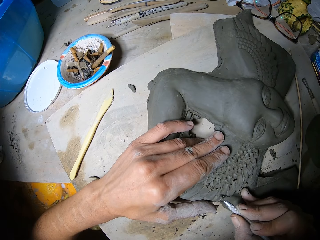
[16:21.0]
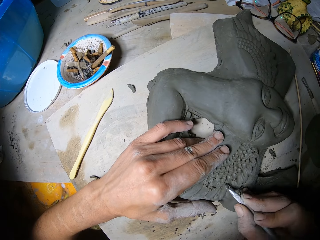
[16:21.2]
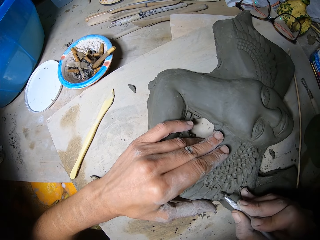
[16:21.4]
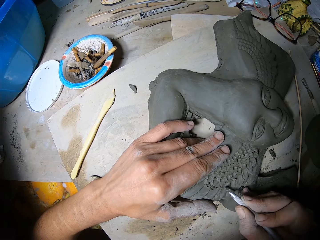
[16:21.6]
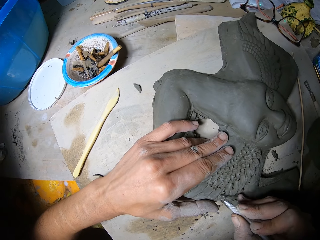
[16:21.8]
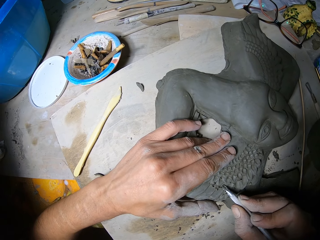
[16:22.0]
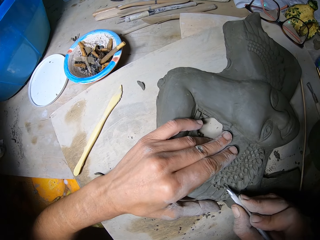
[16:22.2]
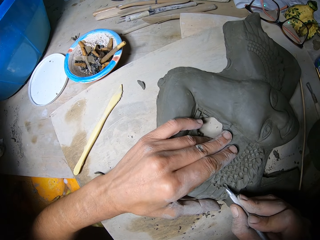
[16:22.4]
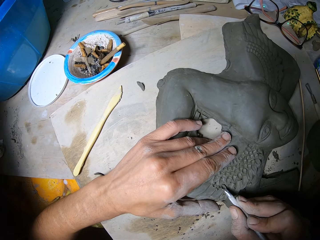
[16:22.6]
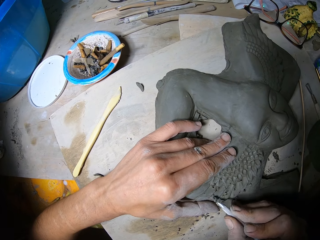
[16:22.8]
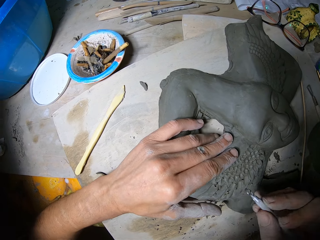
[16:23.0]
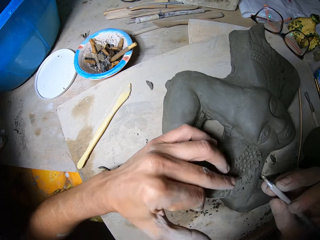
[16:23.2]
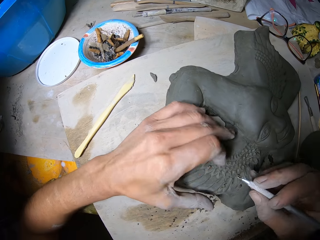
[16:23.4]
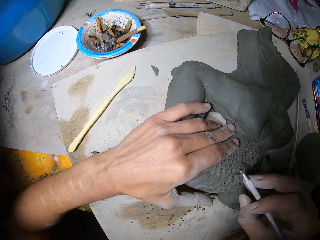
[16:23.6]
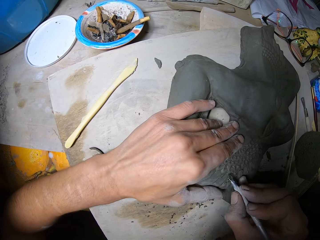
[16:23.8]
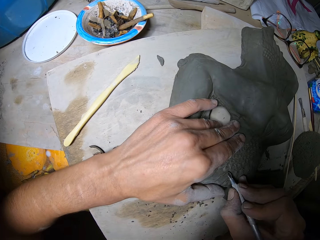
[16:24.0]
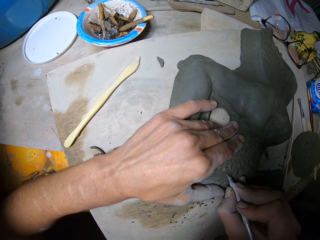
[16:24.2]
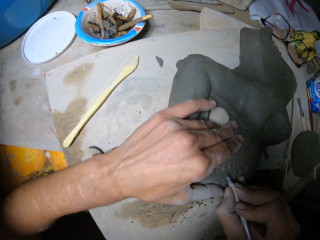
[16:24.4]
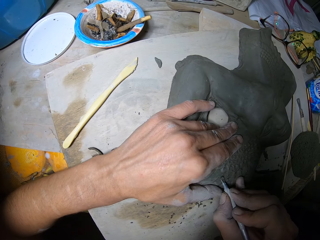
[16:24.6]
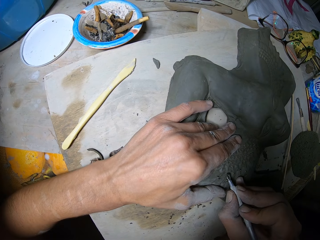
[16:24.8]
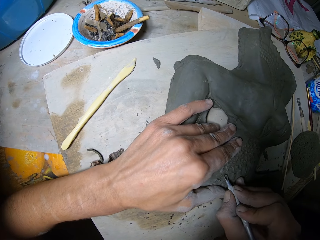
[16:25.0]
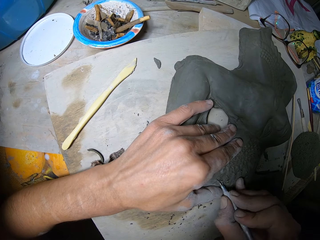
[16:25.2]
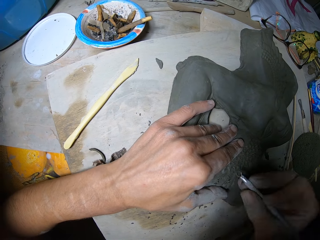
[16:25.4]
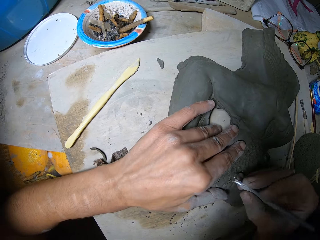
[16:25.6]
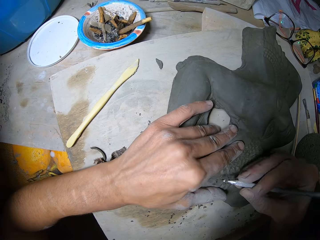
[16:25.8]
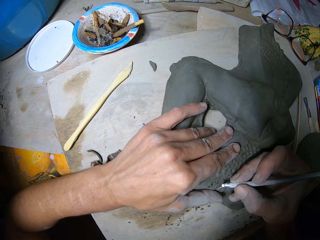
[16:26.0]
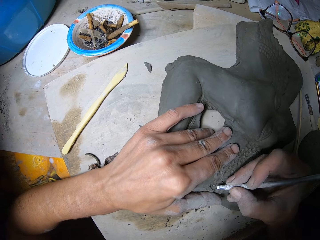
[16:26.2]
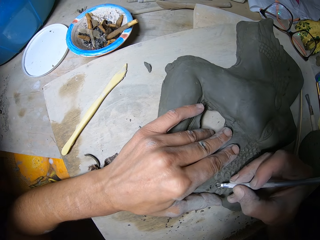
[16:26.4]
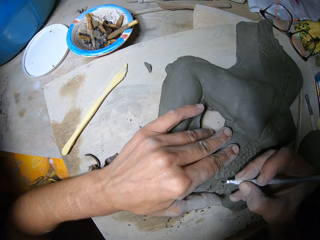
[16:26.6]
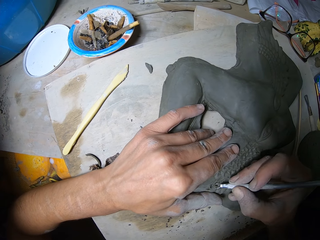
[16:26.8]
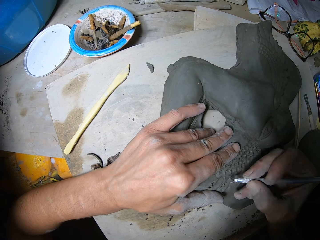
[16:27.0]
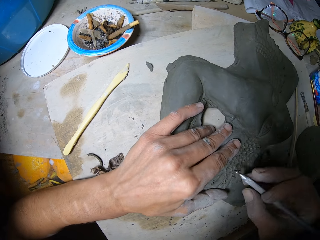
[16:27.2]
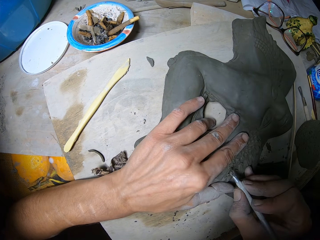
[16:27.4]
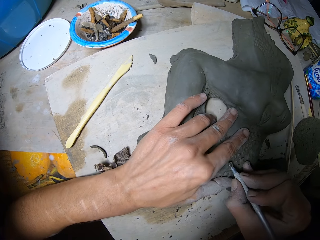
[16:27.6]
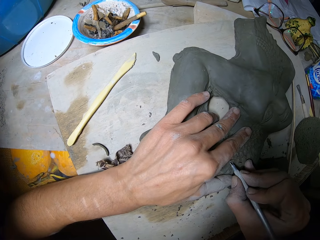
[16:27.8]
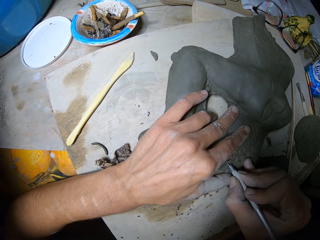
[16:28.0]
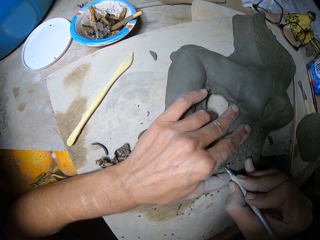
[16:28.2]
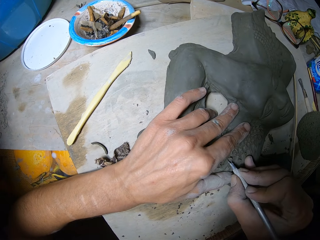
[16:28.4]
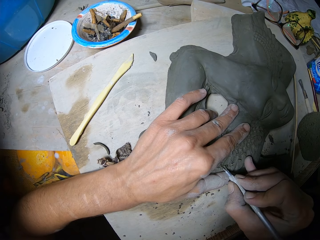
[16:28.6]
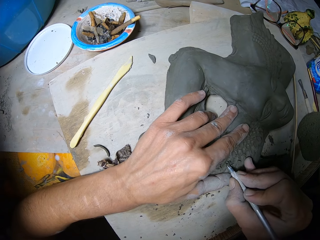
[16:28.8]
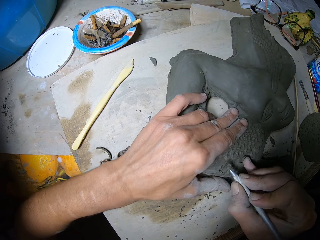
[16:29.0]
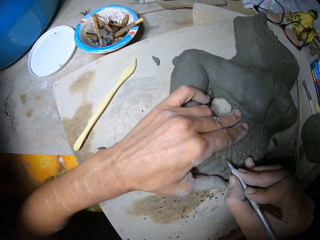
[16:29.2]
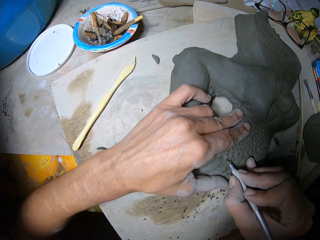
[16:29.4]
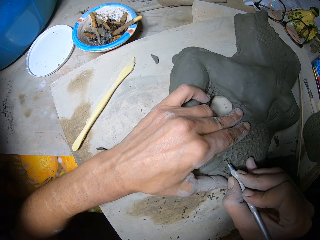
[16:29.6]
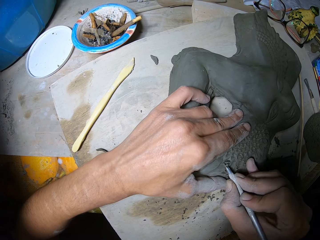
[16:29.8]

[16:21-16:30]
The camera wearer wipes the surface of the clay sculpture on the table with his left hand. He carves the surface of the clay sculpture on the table with the loop tool in his right hand.

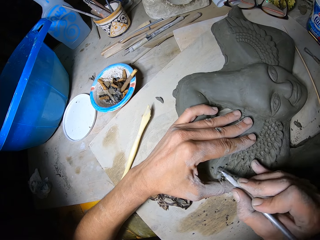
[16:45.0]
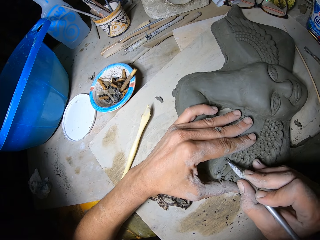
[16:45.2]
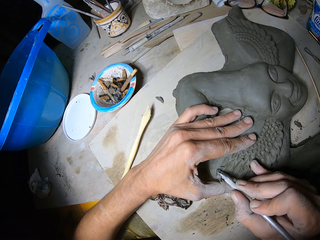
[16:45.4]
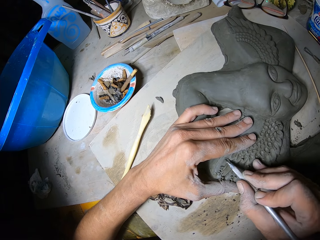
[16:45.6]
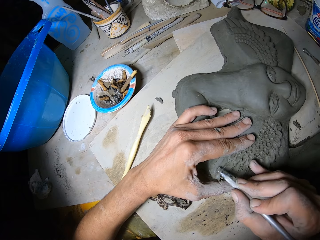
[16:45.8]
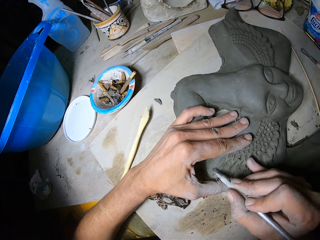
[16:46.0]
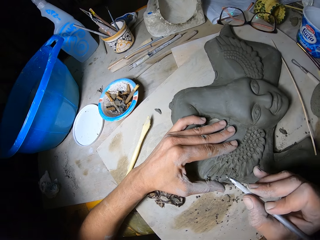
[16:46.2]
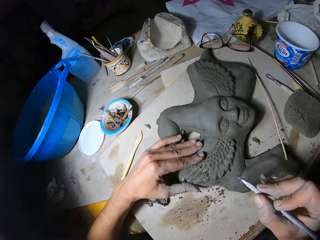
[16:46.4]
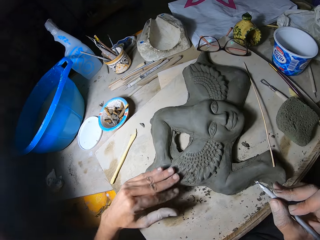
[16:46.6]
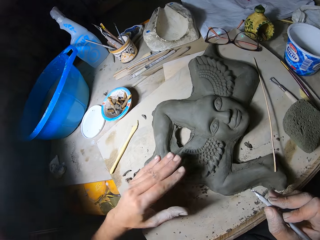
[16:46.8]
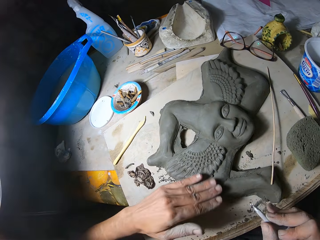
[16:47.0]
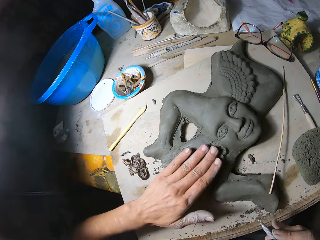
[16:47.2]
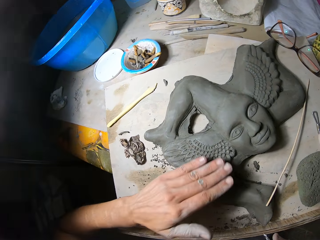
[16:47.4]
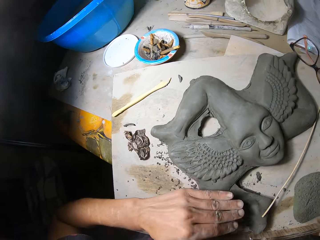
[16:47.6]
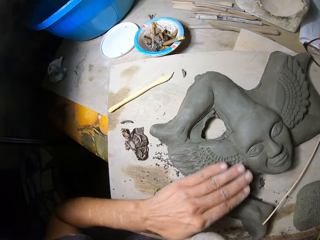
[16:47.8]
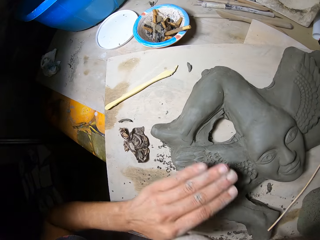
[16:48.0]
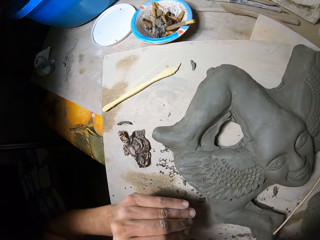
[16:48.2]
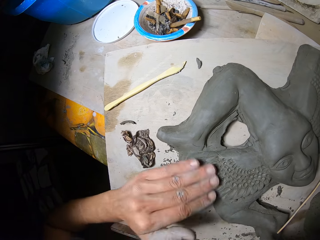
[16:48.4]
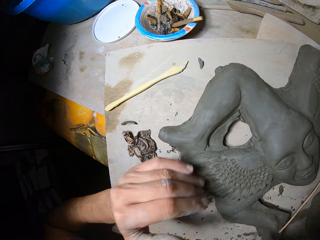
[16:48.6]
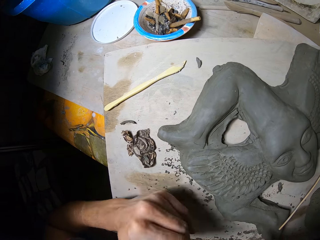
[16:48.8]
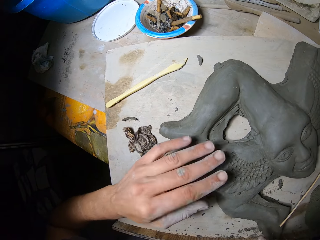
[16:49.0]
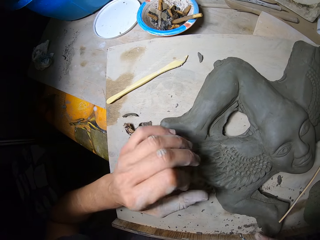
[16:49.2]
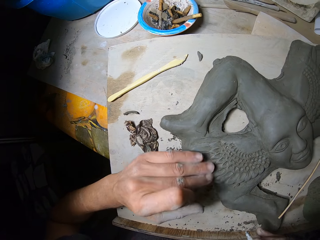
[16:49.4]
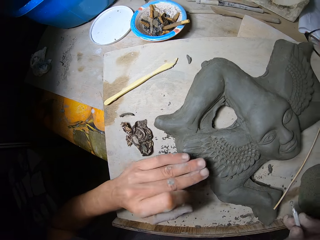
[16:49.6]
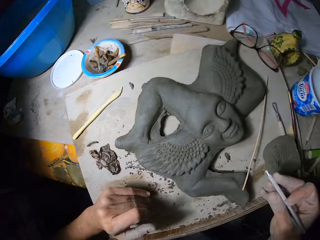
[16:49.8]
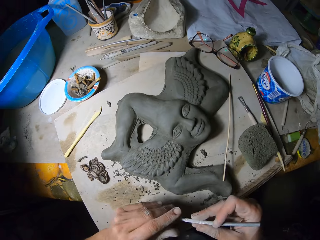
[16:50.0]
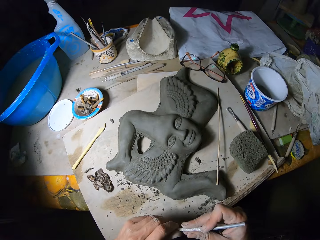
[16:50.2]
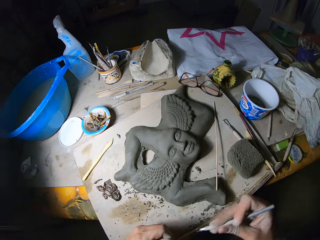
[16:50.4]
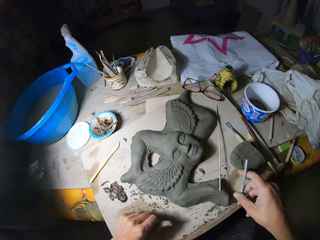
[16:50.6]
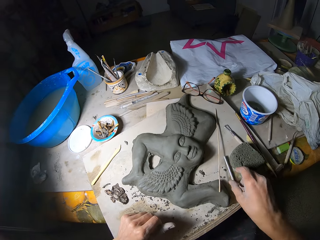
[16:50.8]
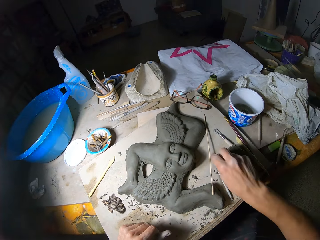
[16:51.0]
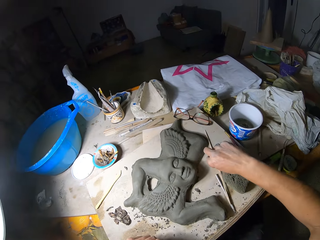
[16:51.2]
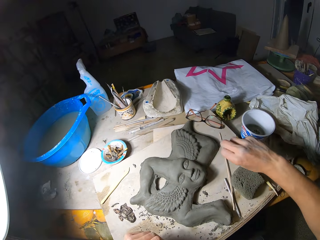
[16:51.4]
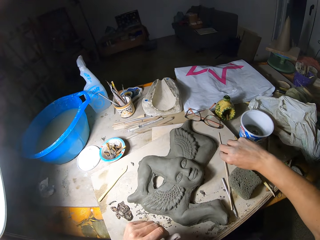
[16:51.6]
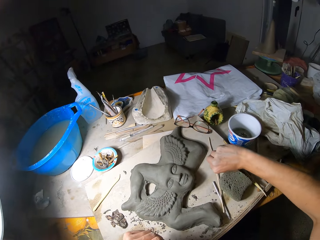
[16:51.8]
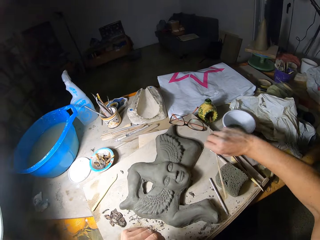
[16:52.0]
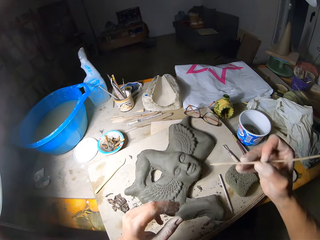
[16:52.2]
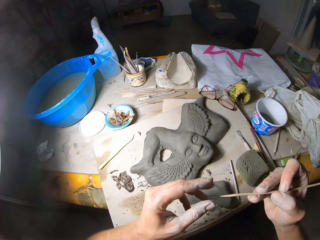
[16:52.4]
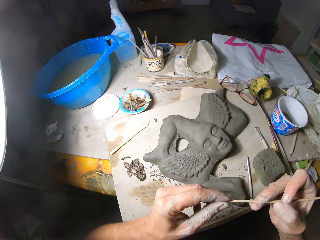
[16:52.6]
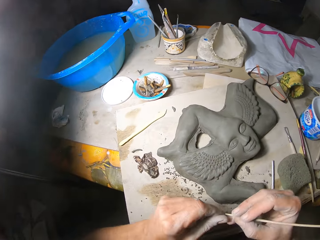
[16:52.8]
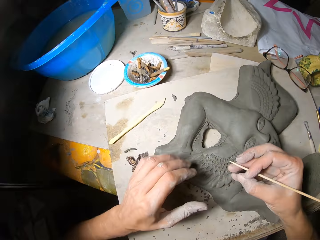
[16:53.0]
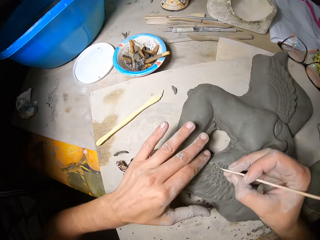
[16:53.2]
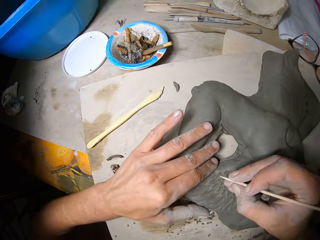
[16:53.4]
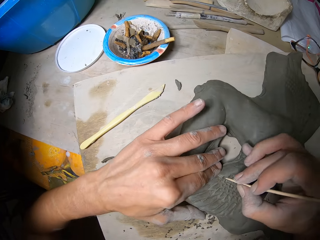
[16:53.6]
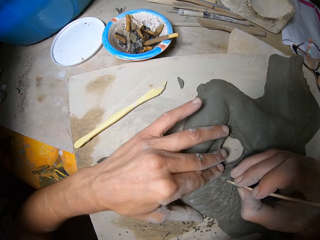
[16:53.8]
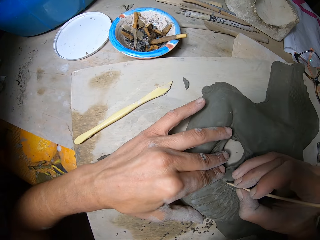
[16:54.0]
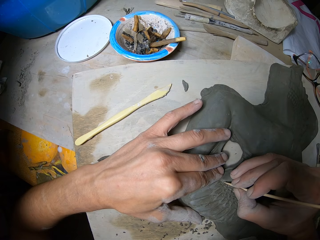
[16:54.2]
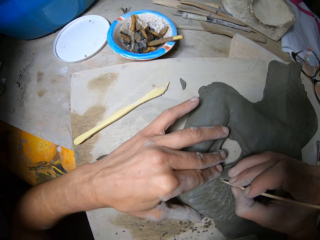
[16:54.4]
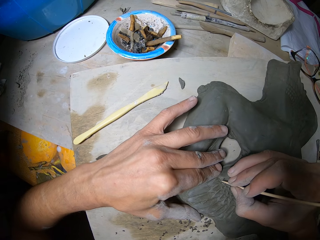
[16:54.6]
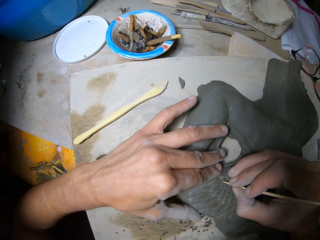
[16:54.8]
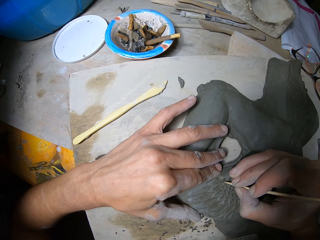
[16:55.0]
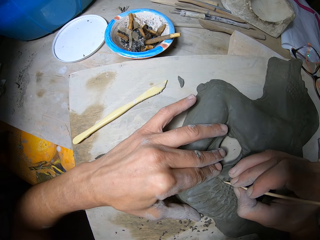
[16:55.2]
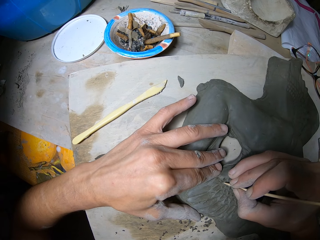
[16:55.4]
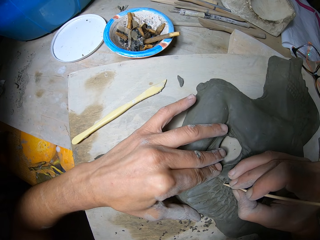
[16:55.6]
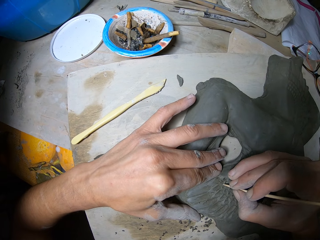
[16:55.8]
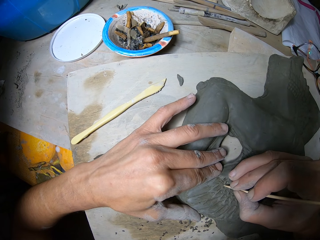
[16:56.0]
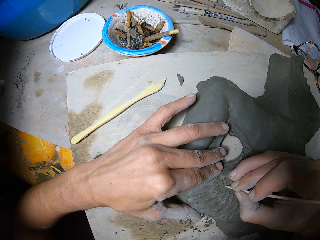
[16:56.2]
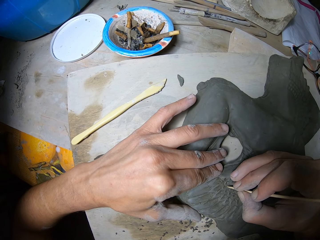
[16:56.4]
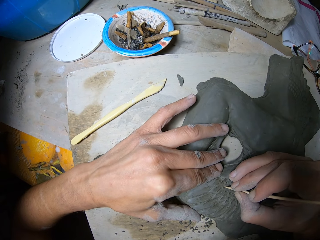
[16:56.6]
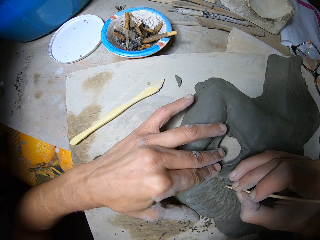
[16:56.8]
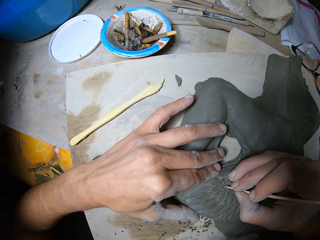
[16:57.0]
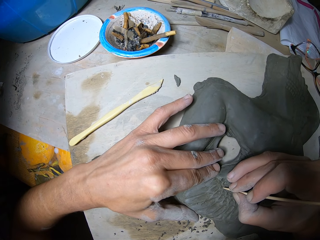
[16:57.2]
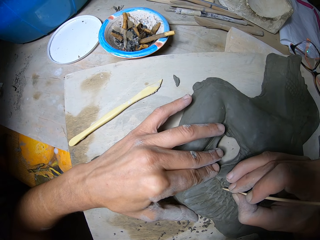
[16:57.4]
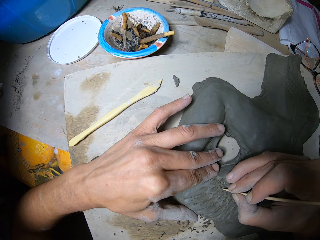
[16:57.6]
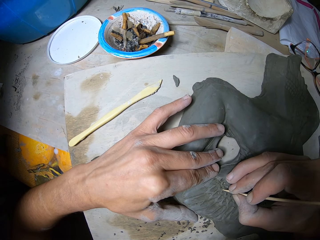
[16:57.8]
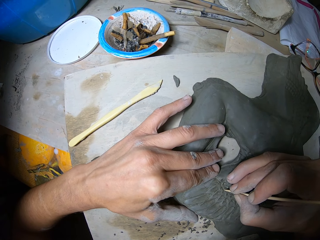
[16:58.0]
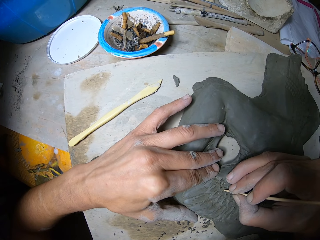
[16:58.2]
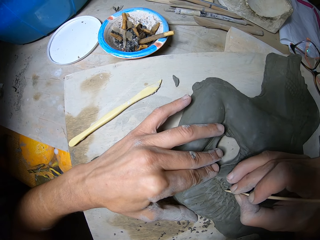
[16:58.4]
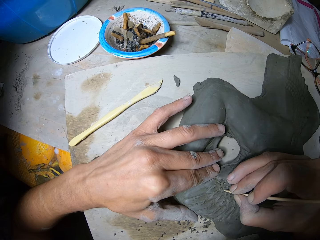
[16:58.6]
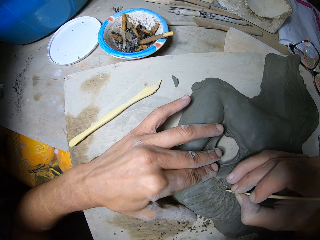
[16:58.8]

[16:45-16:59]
The camera wearer wipes the surface of the clay sculpture on the table with his left hand. He cleans the tip of the loop tool in his right hand with his left hand. He drops the loop tool in his right hand on the table. He picks up the stick from the table with his right hand. He cleans the tip of the stick in his right hand with his left hand. He carves the surface of the clay sculpture on the table with the stick in his right hand.
